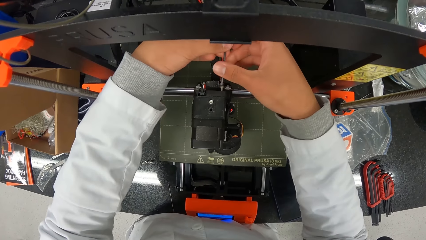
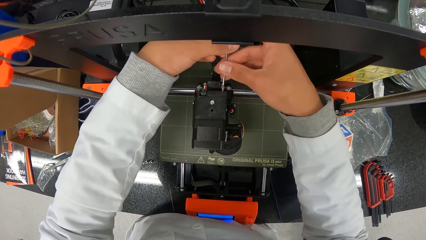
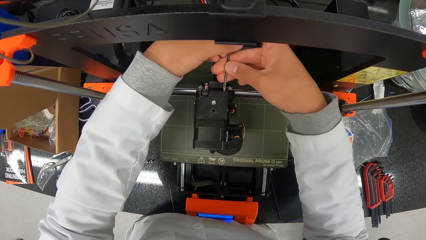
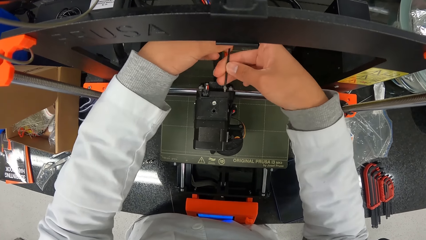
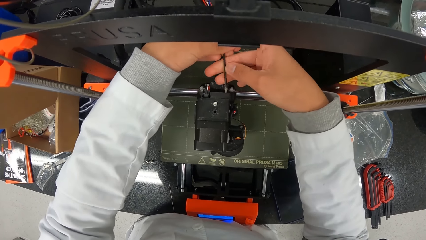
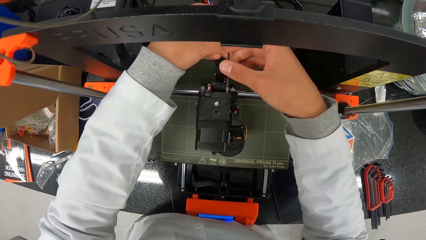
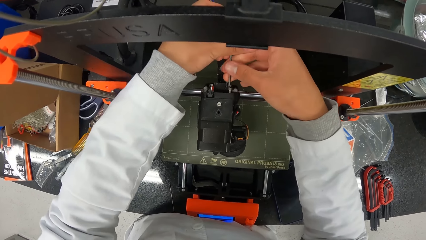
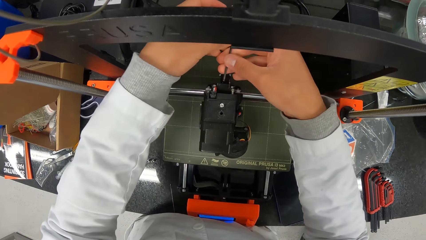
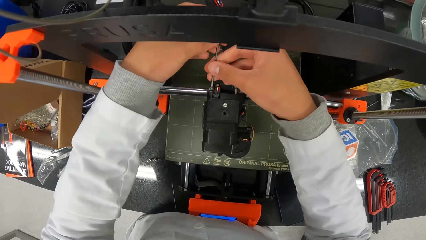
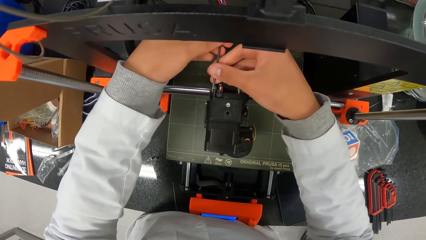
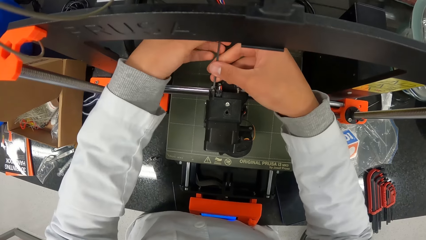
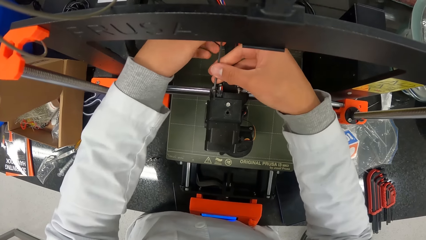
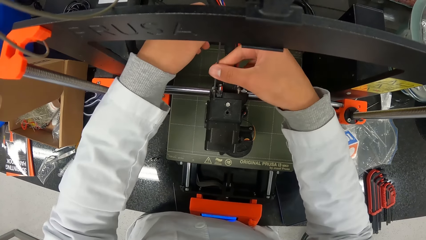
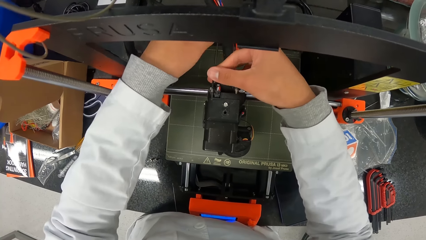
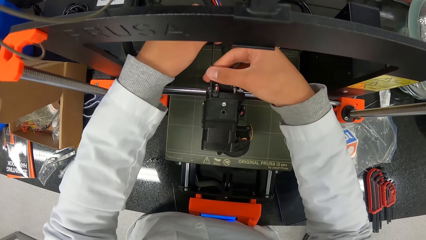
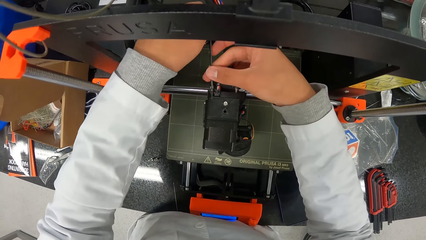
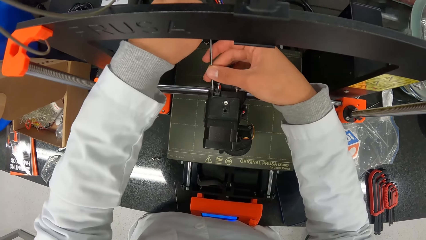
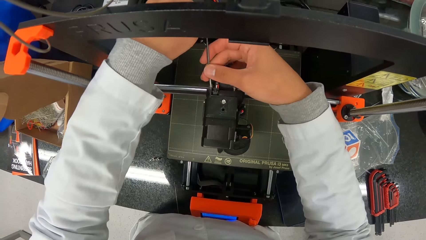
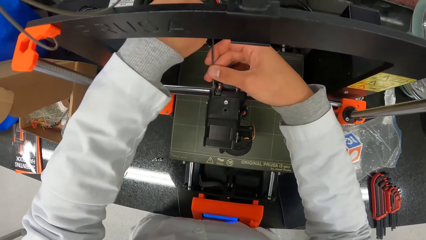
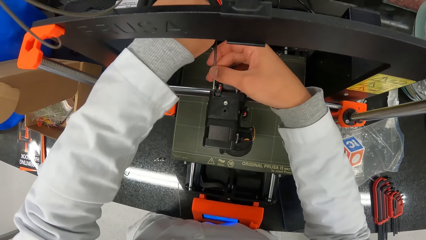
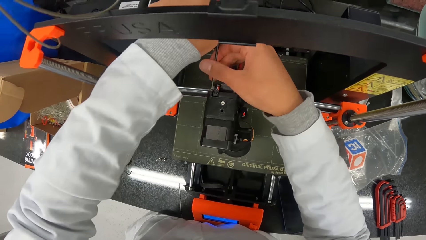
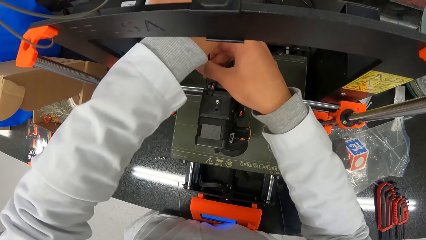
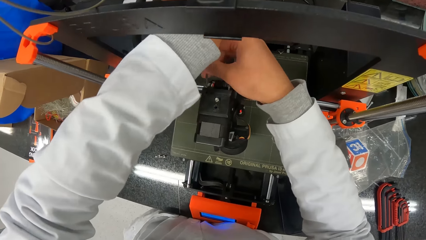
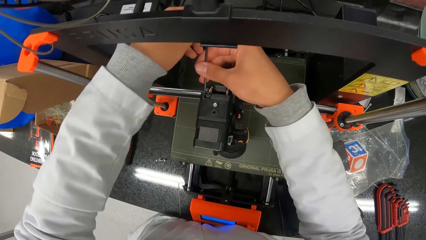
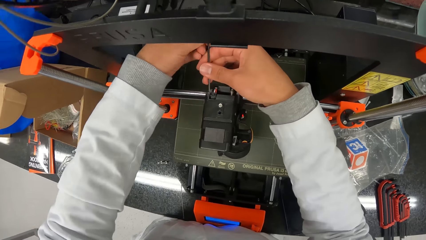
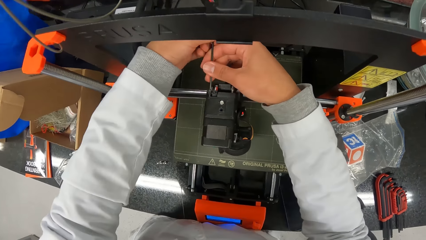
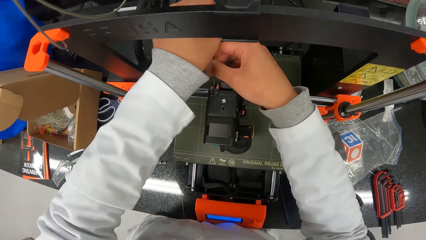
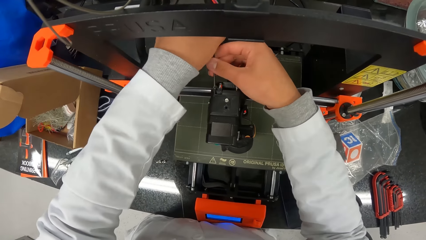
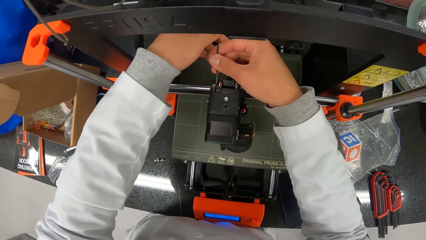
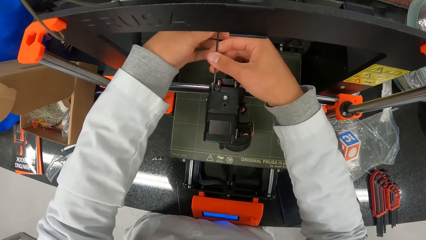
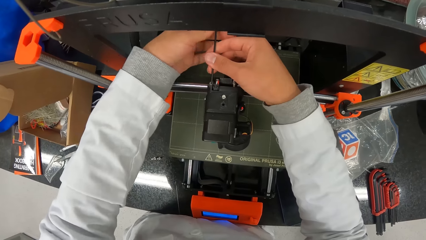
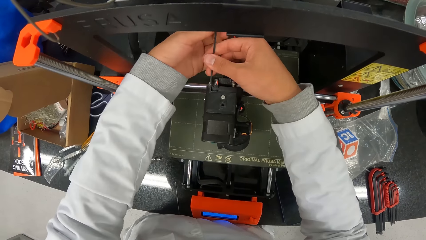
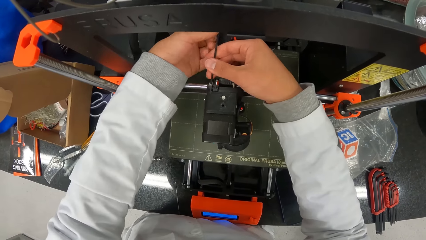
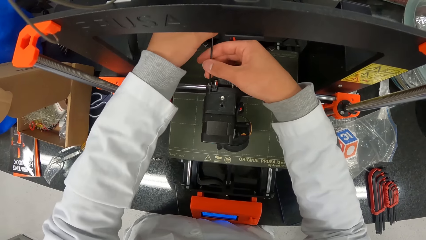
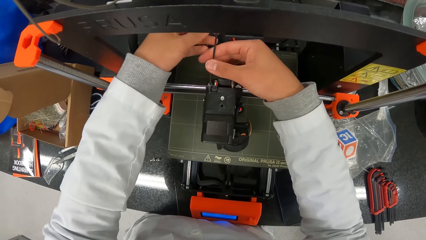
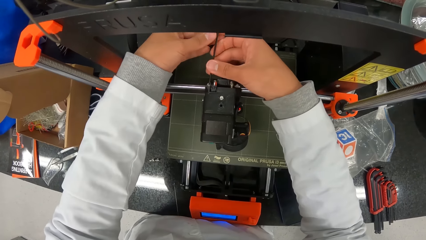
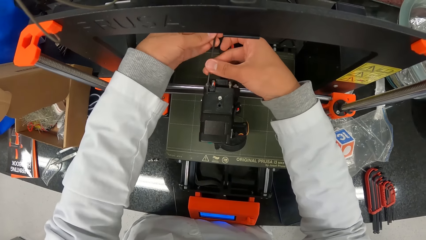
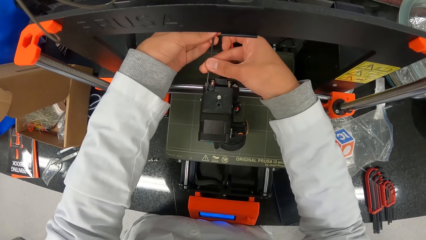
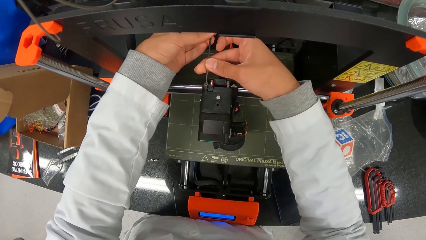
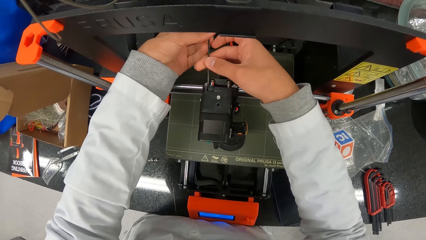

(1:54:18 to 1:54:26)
The camera wearer dislodges a screw in the hotend assembly with the allen in his hands.

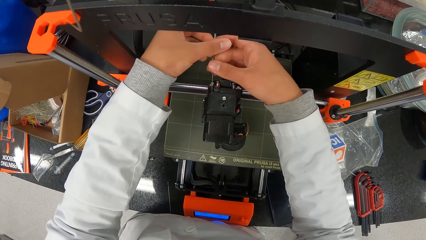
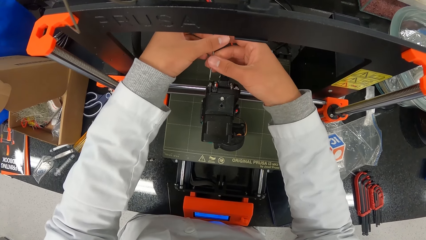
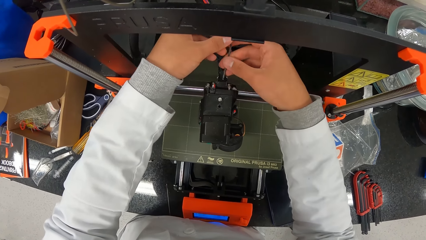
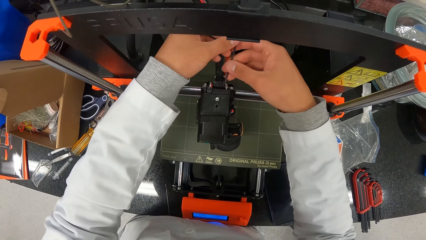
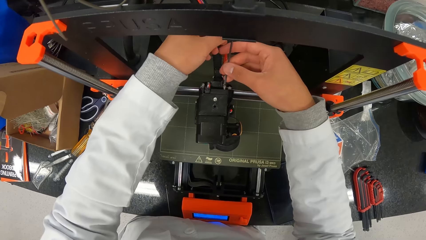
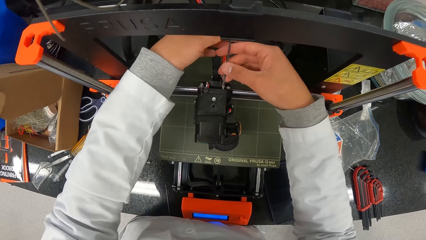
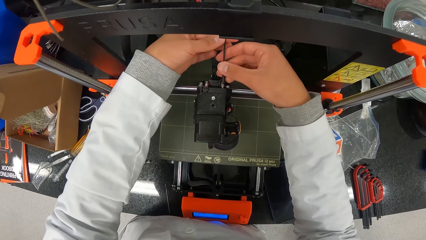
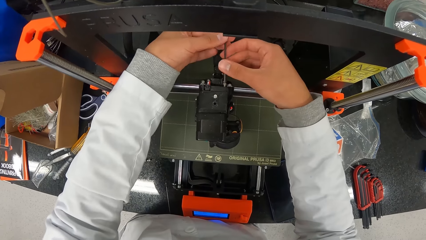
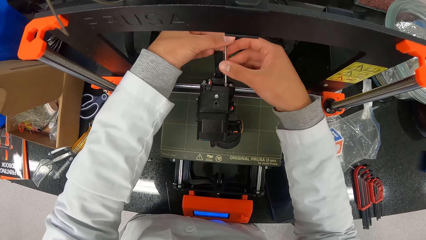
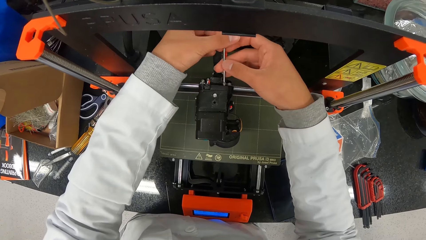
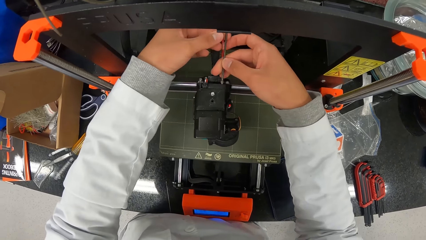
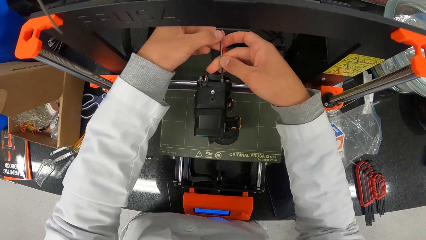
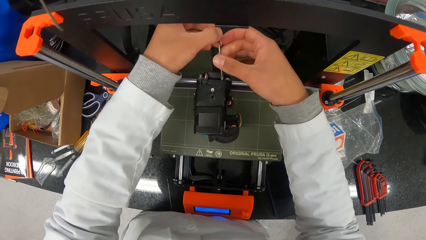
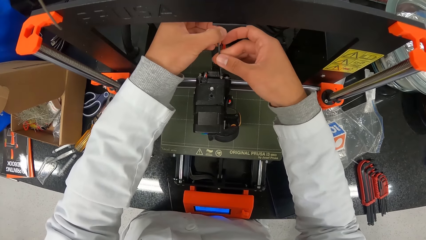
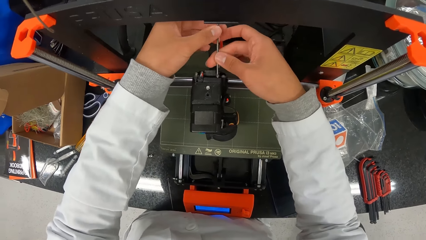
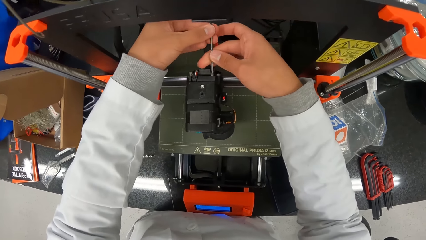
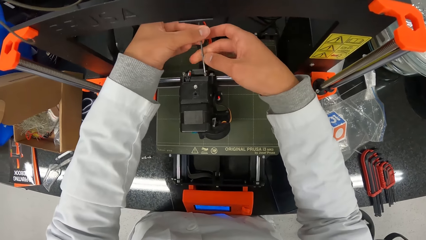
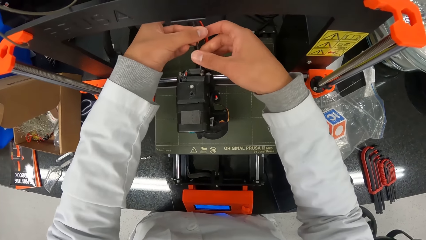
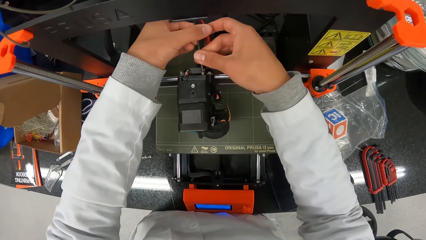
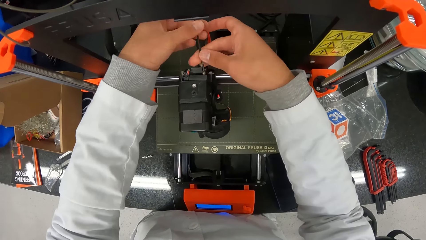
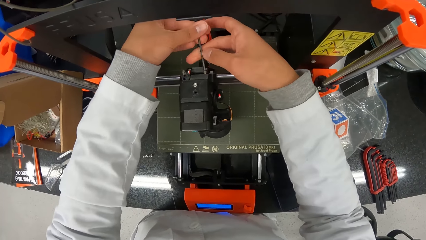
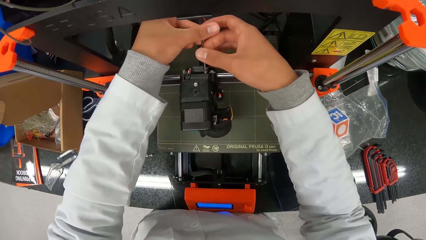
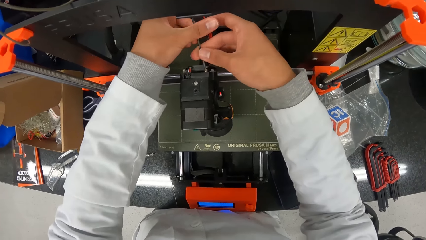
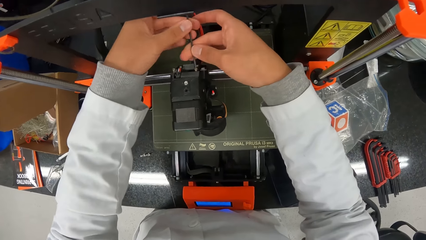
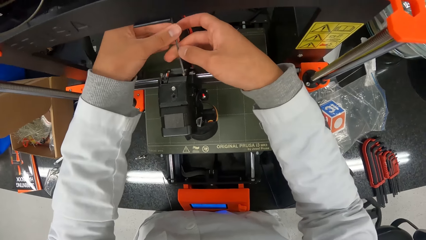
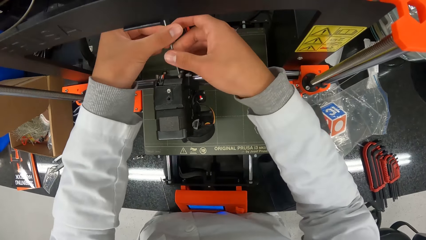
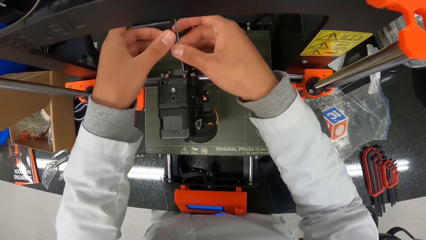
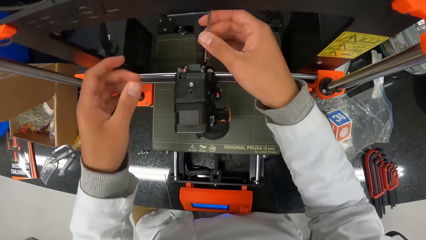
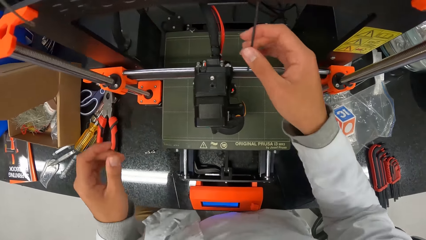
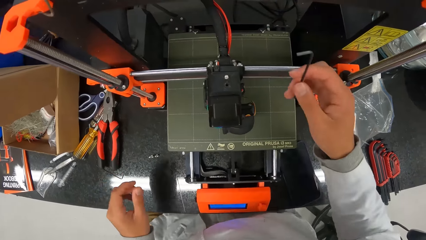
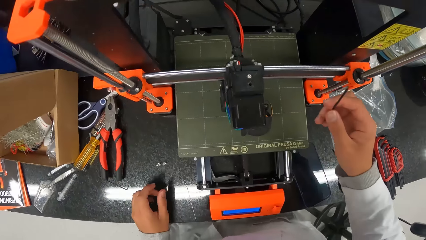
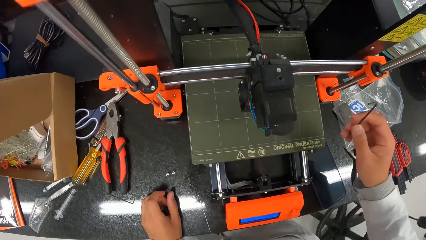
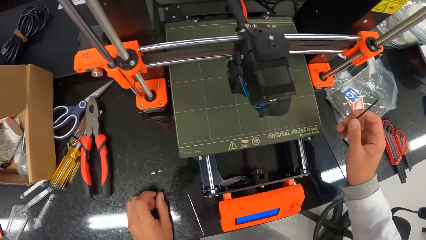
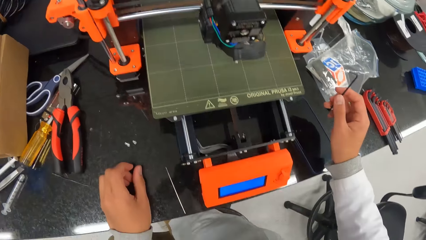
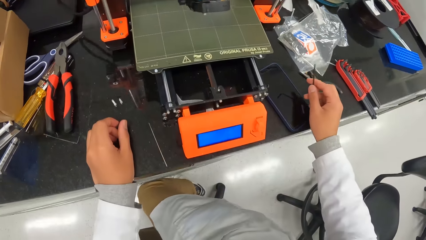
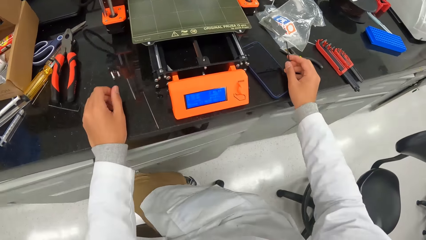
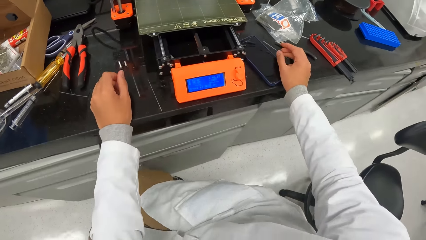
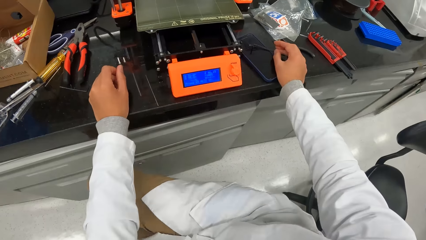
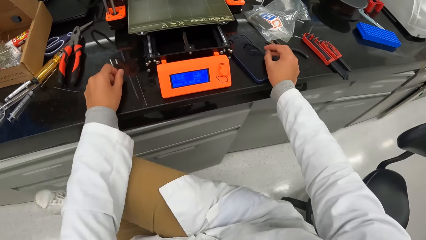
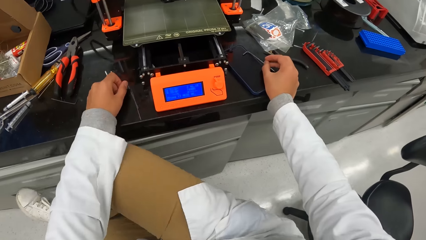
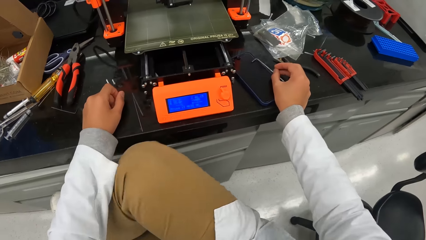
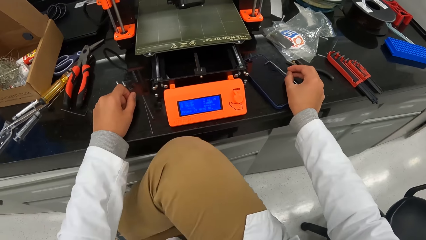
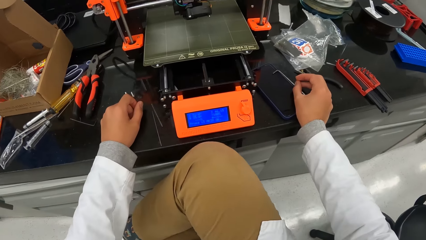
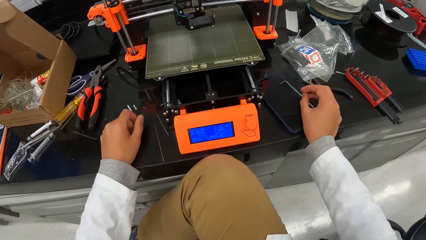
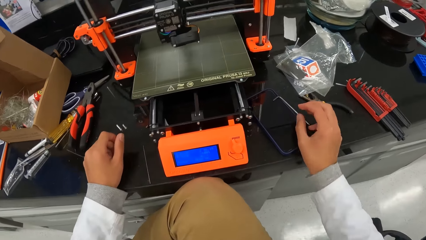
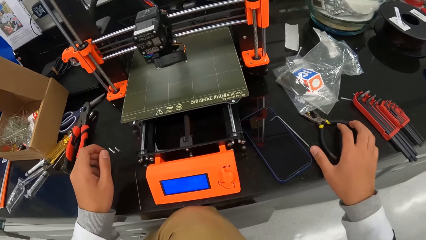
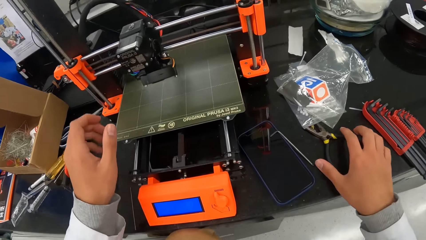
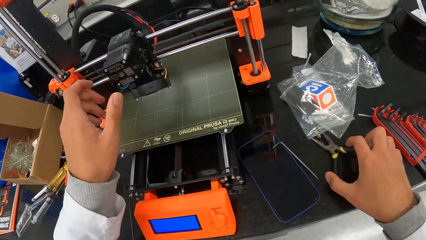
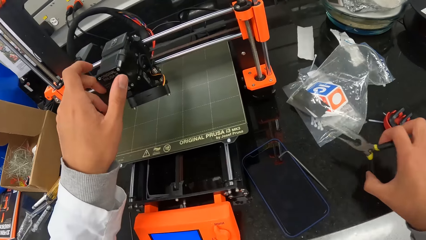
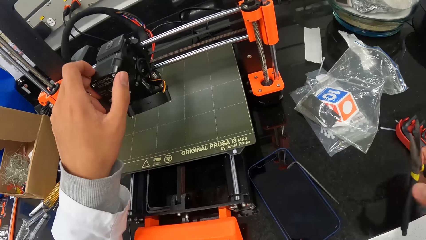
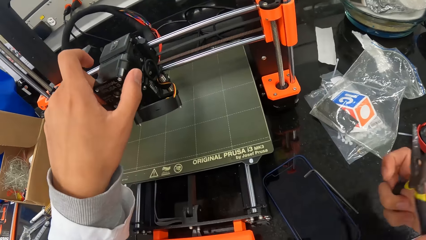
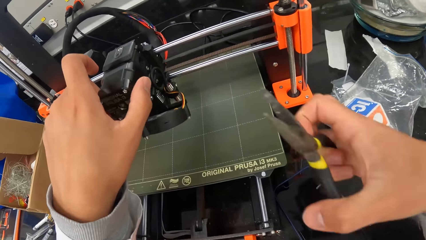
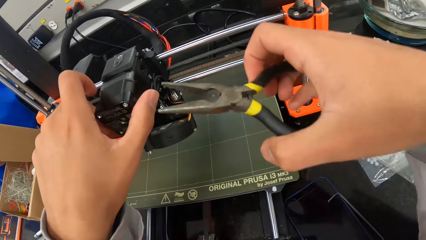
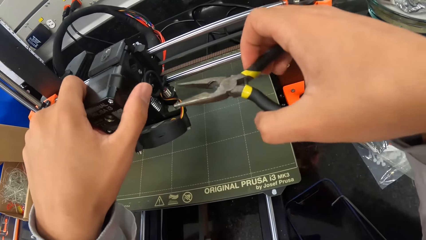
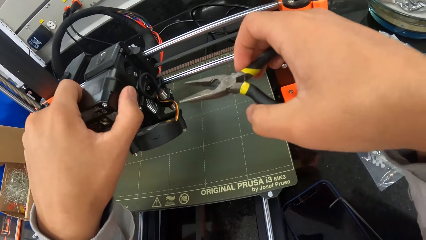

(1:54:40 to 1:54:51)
The camera wearer dislodges a screw in the hotend assembly with the allen in his hands. He sits on a seat. He crosses his right leg over his left leg. He puts down a metal rod. He picks up a plier on the countertop with his right hand. He holds the hotend assembly with his left hand.
